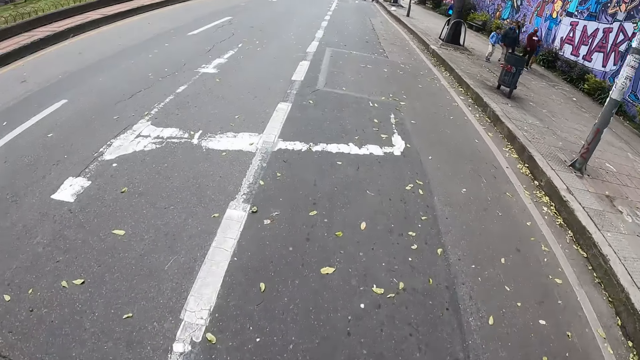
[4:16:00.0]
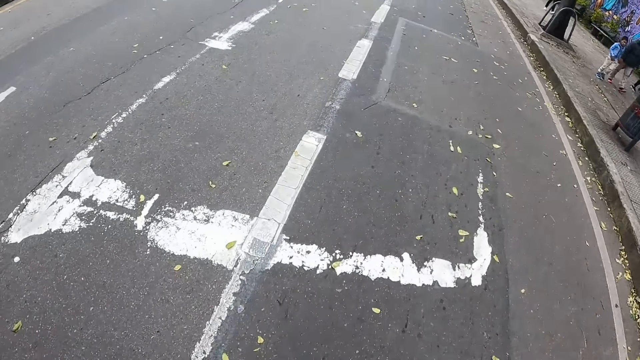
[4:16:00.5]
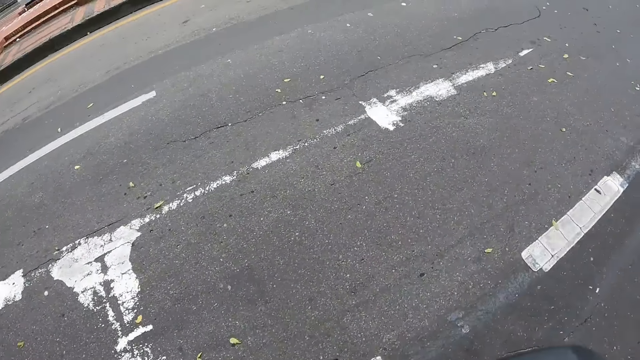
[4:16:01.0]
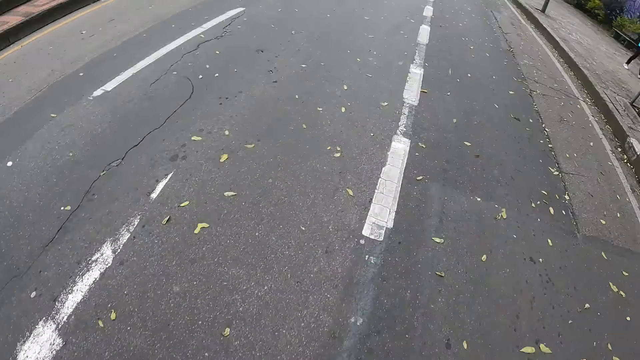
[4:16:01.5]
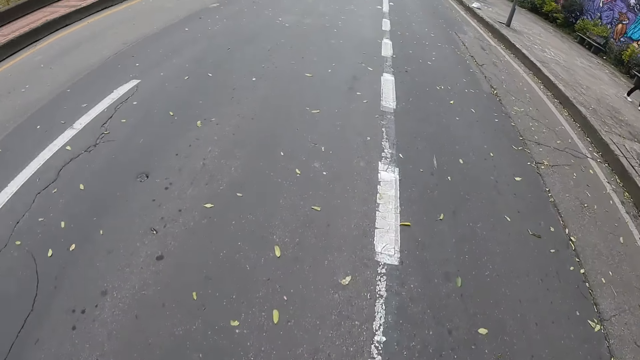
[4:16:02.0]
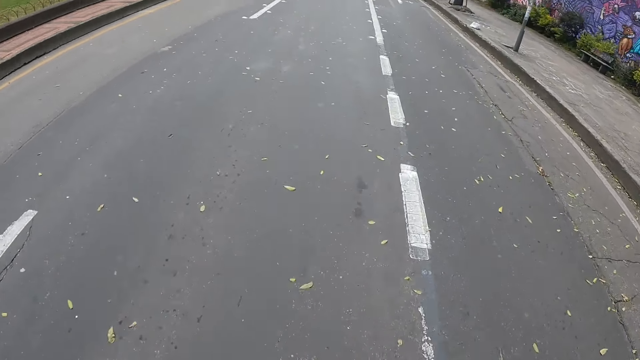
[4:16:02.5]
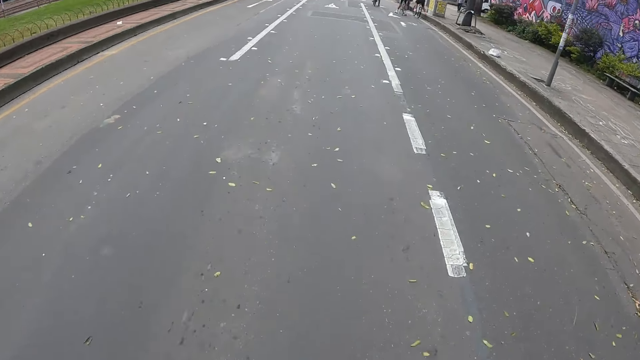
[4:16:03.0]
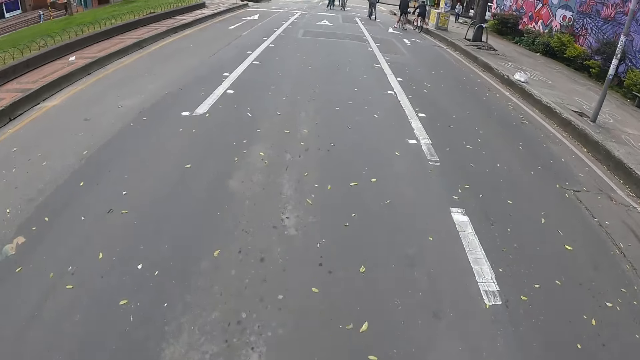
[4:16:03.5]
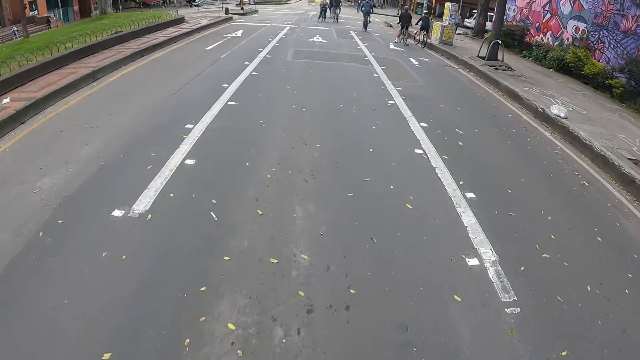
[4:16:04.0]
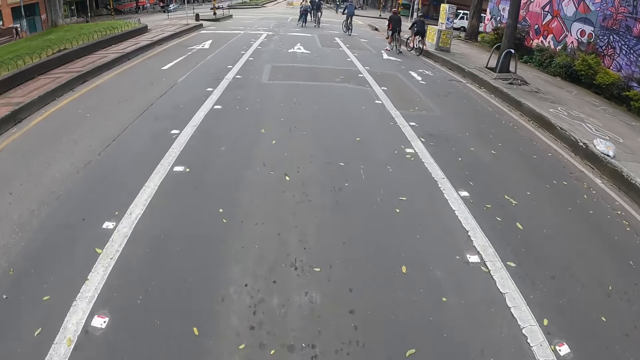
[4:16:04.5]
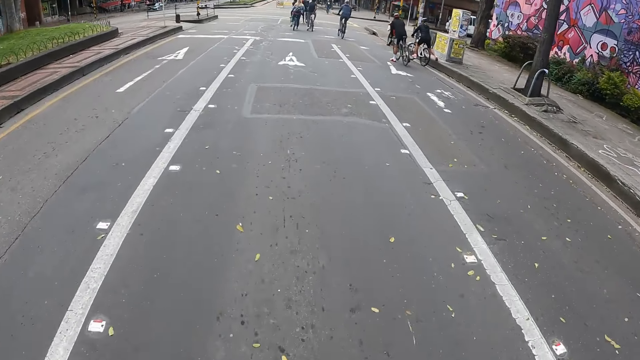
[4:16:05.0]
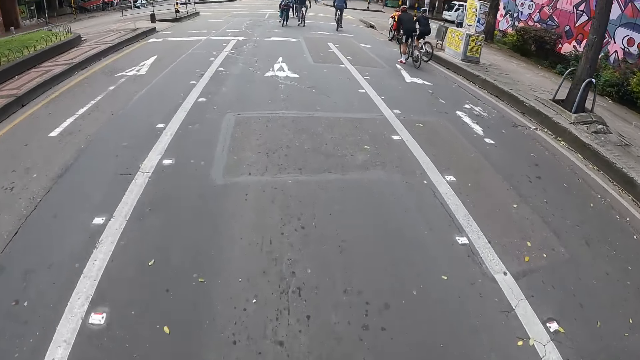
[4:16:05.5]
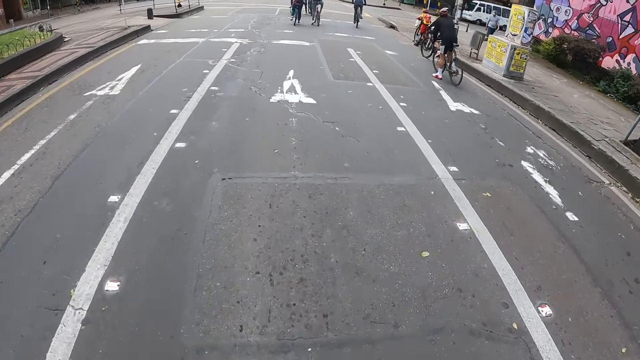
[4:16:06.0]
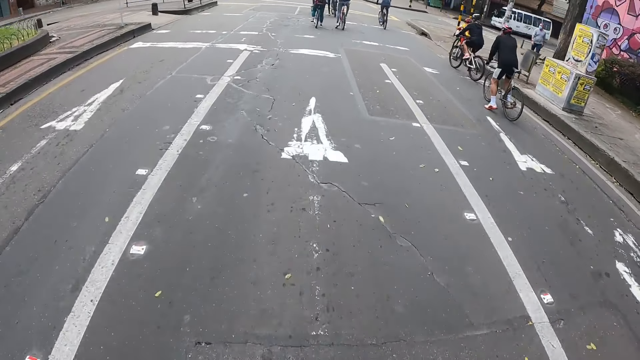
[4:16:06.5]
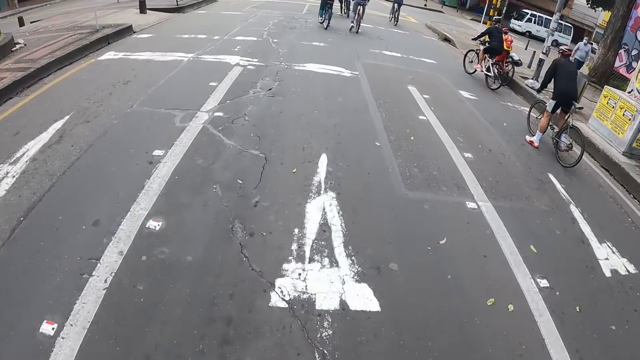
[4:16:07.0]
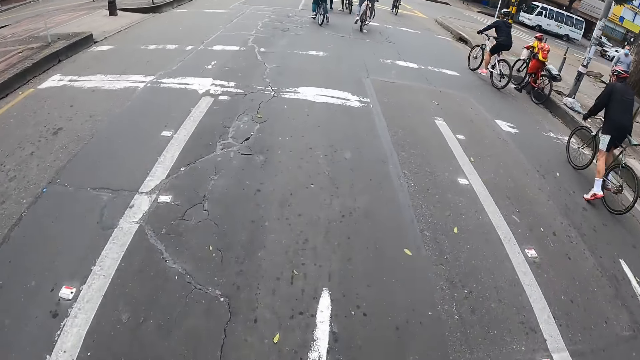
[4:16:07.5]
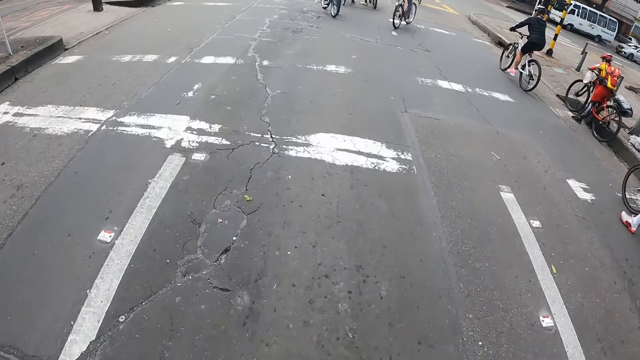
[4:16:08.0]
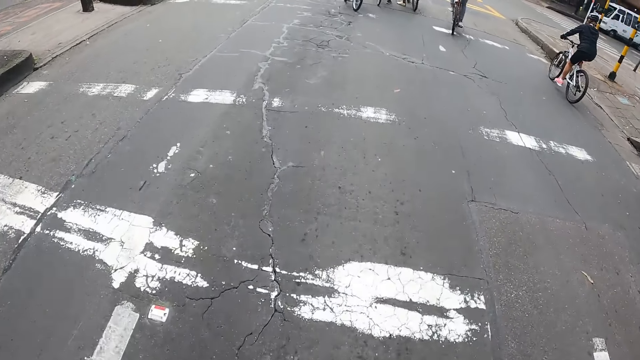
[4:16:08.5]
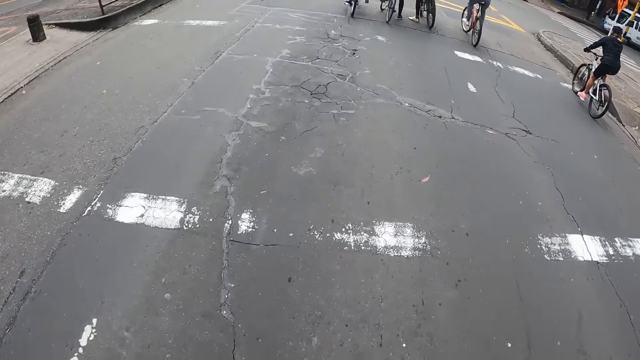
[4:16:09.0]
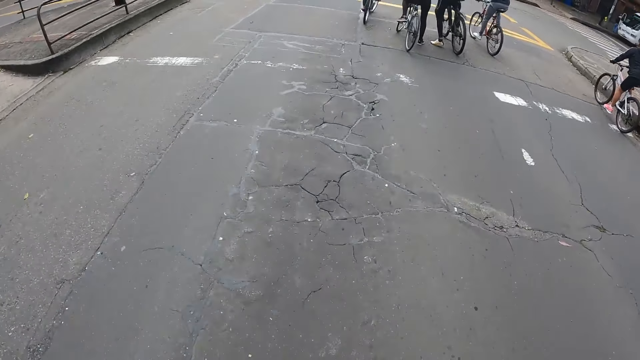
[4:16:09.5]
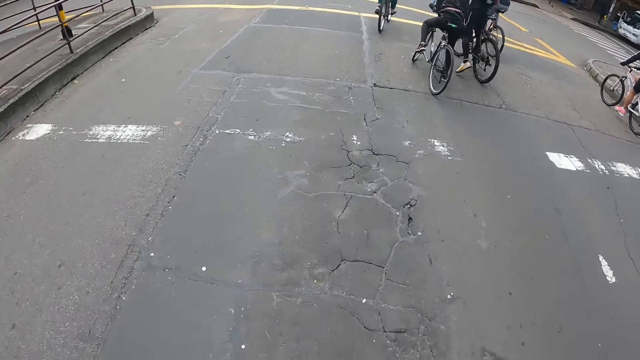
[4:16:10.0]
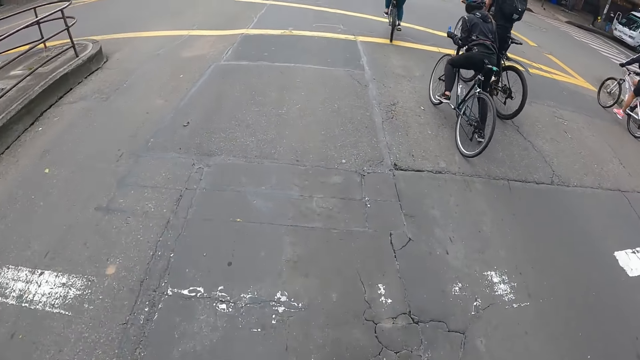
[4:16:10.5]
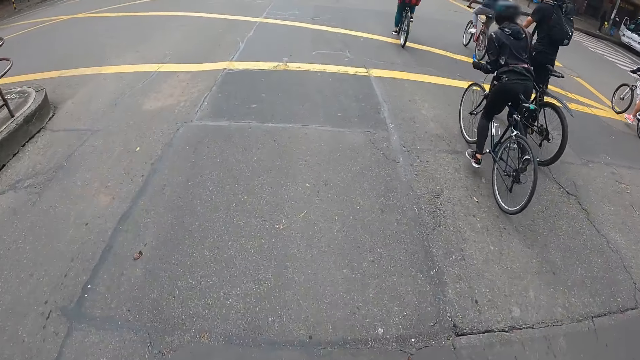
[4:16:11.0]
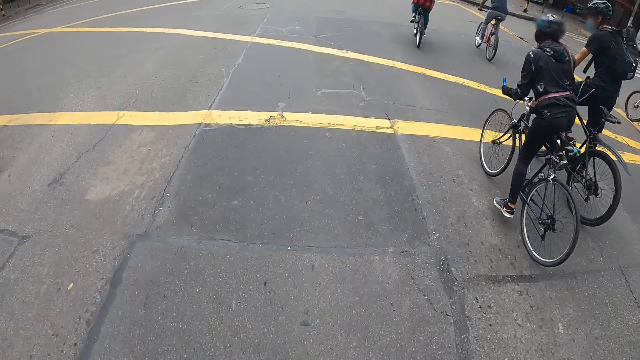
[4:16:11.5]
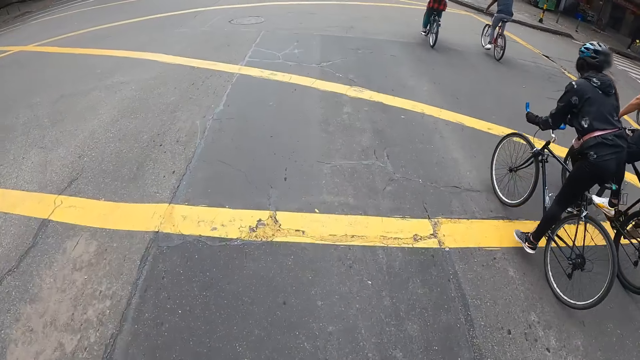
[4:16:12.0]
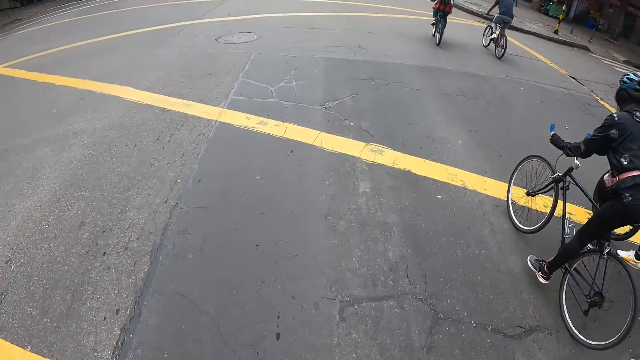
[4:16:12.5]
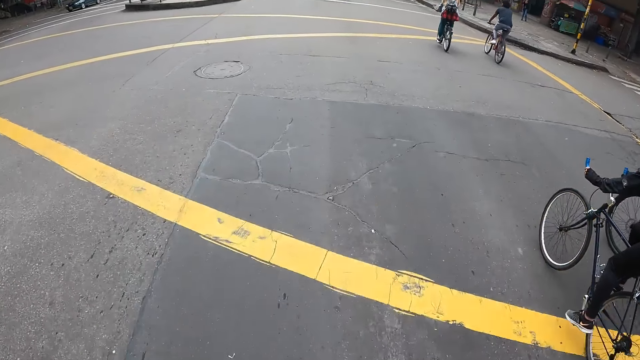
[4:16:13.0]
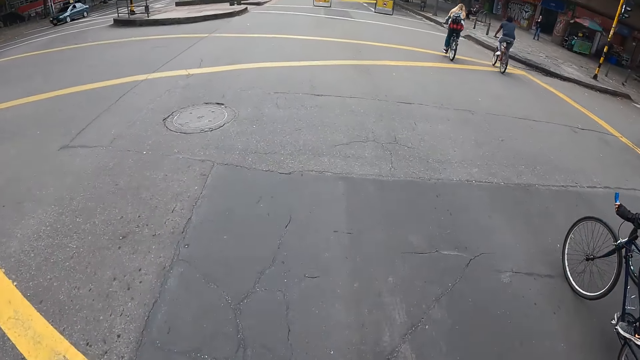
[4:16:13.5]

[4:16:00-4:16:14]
A bicycle rides past the camera wearer. This happens repeatedly.

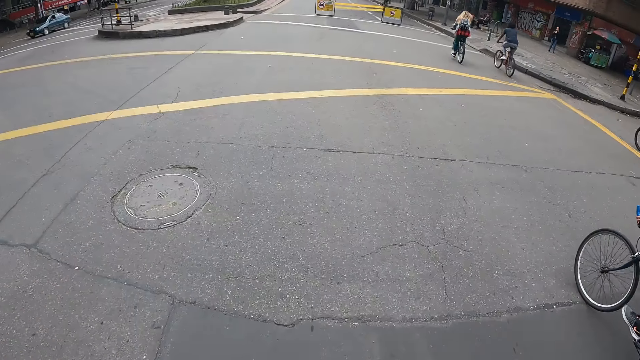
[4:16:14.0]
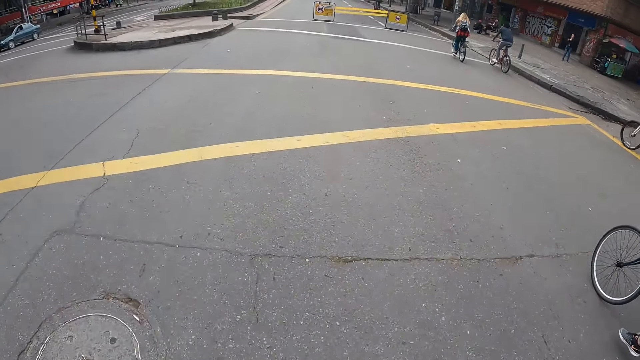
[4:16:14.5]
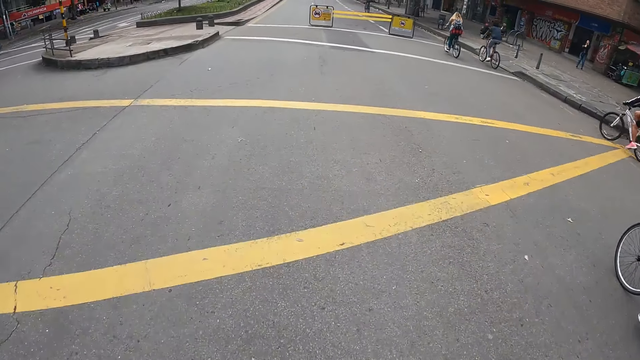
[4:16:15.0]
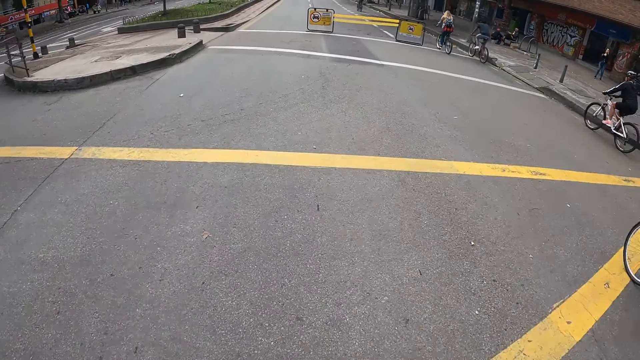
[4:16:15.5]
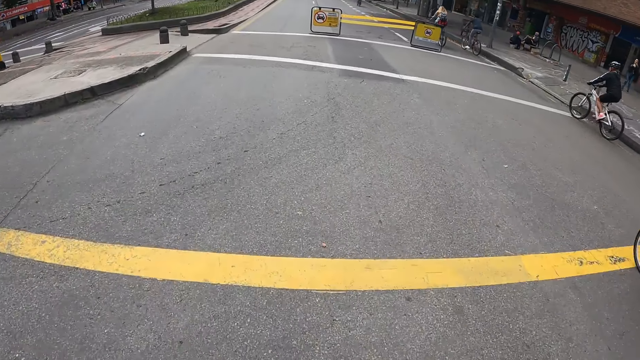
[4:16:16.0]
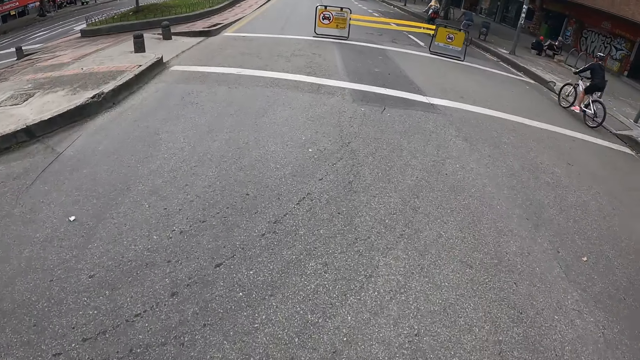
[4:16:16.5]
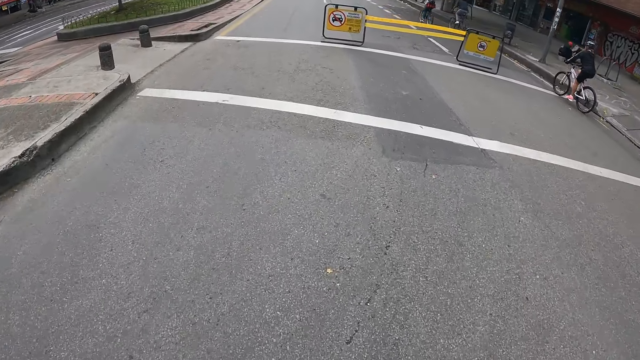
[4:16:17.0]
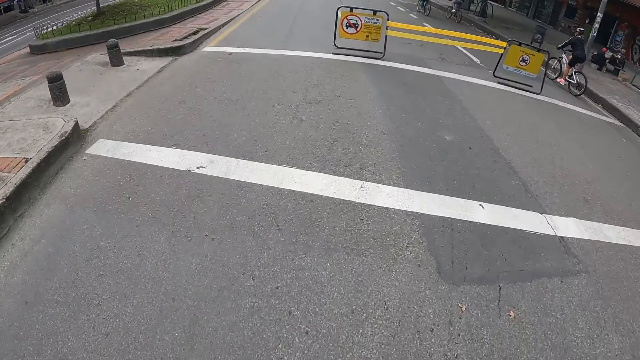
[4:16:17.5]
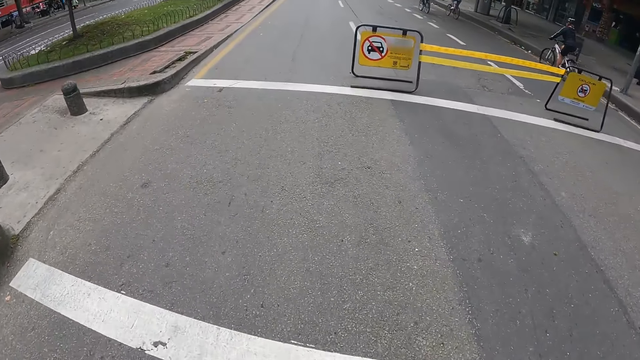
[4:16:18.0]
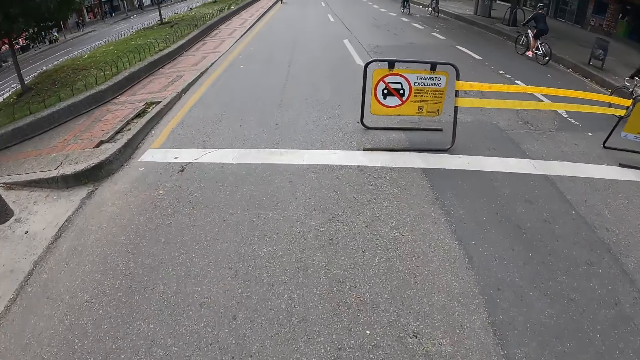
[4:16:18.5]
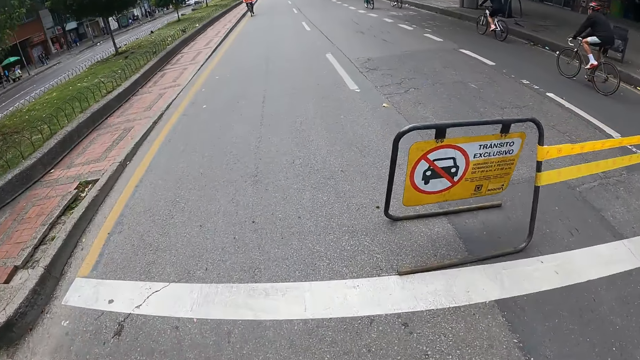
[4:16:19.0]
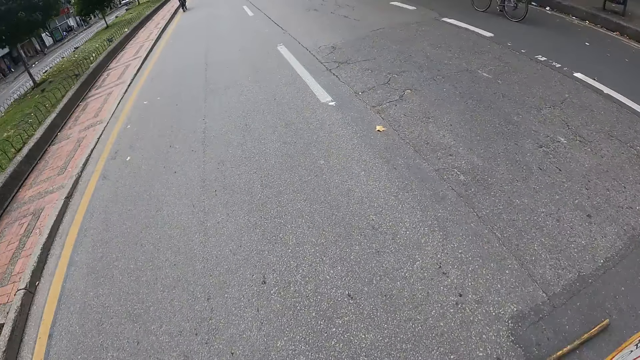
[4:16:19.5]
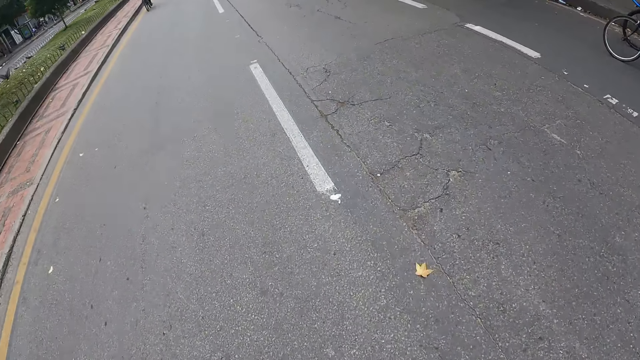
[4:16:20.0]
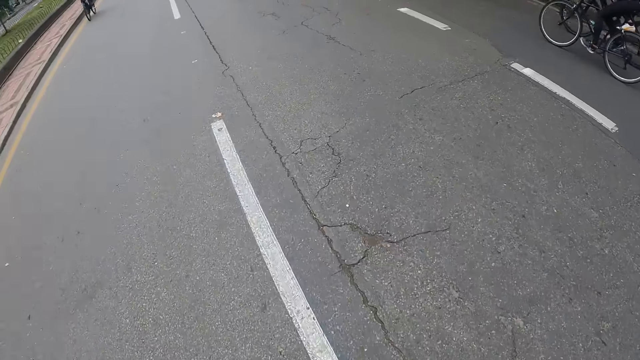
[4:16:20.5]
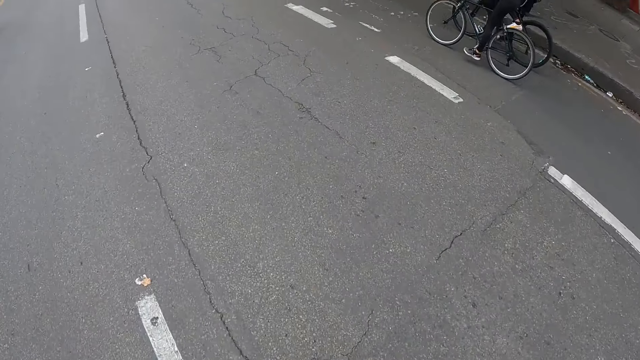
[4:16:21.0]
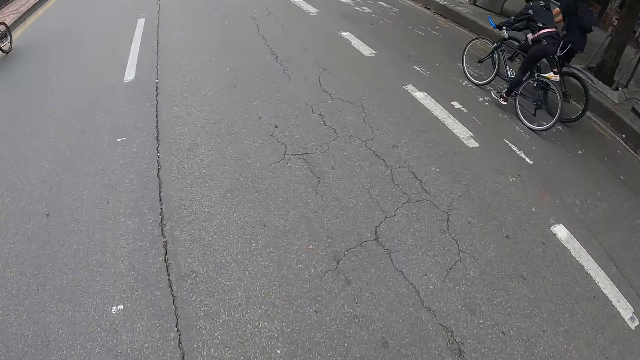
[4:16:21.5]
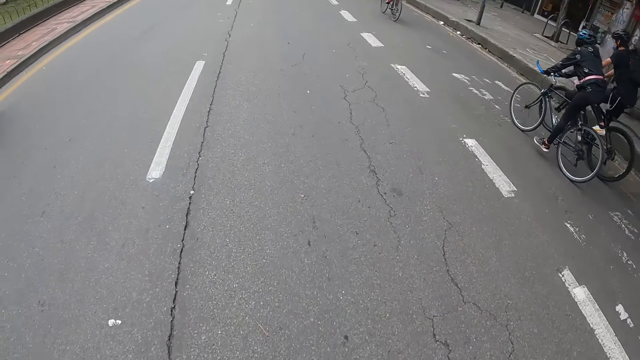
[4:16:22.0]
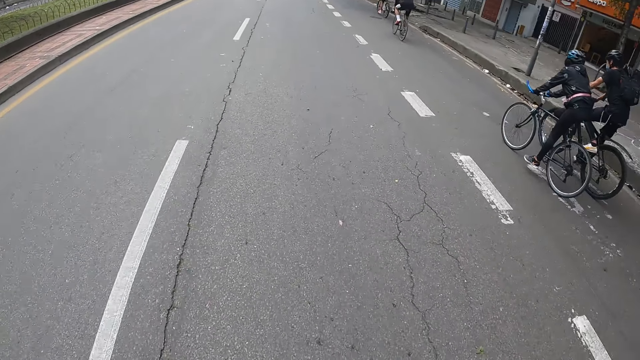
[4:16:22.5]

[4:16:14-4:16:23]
A green car drives past the camera wearer.
